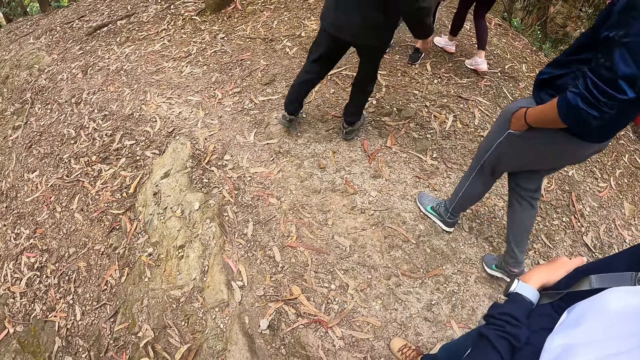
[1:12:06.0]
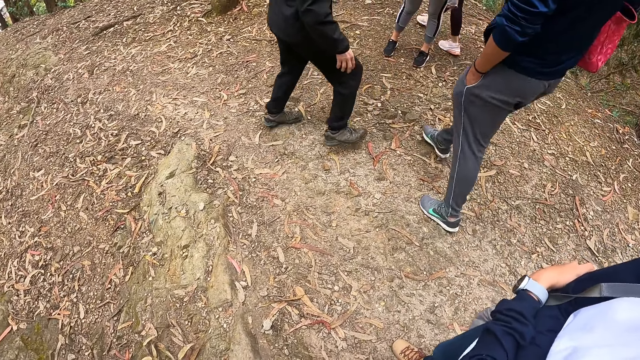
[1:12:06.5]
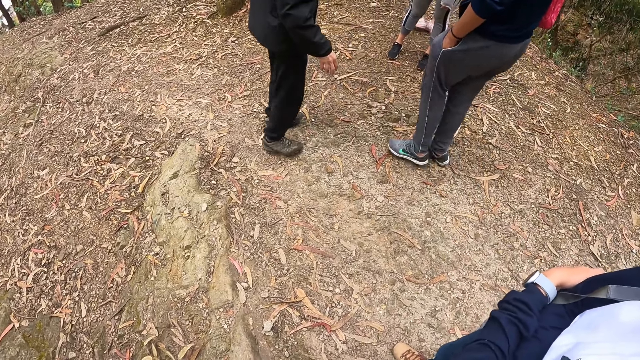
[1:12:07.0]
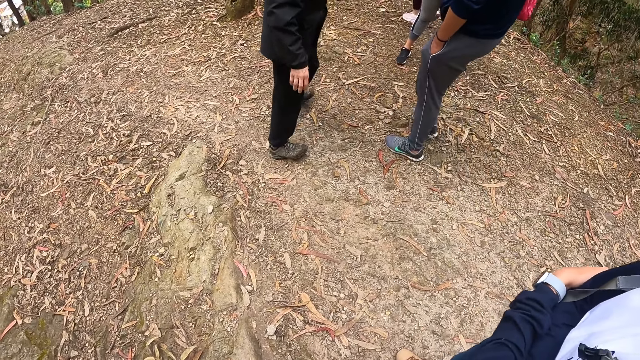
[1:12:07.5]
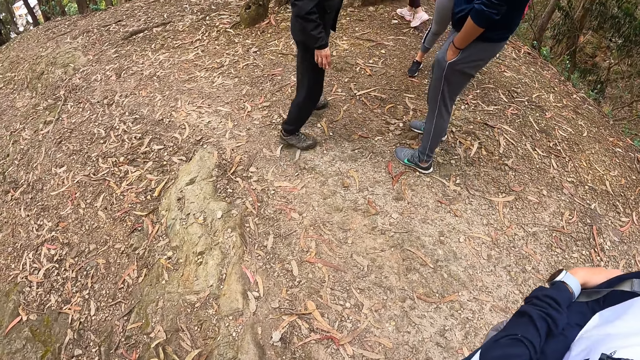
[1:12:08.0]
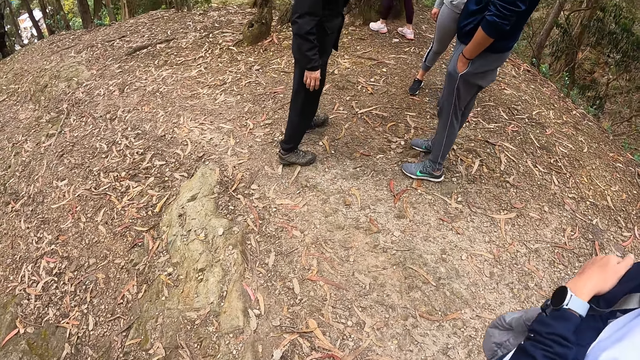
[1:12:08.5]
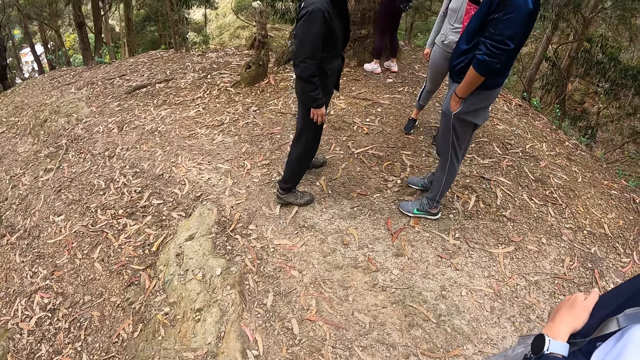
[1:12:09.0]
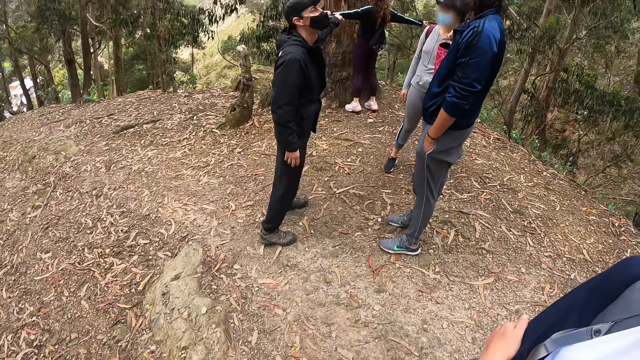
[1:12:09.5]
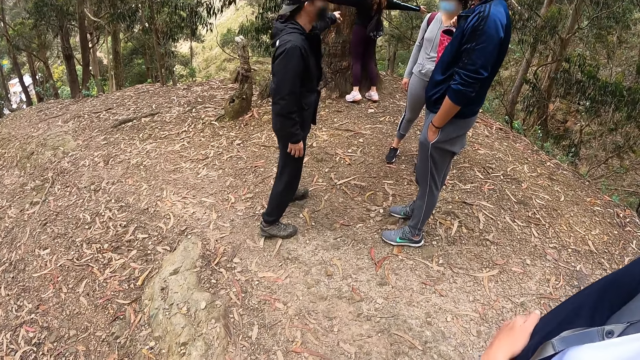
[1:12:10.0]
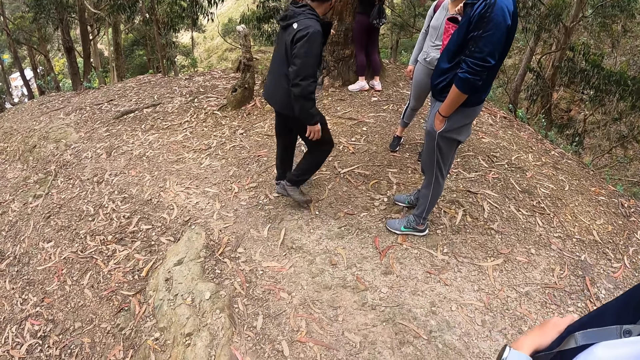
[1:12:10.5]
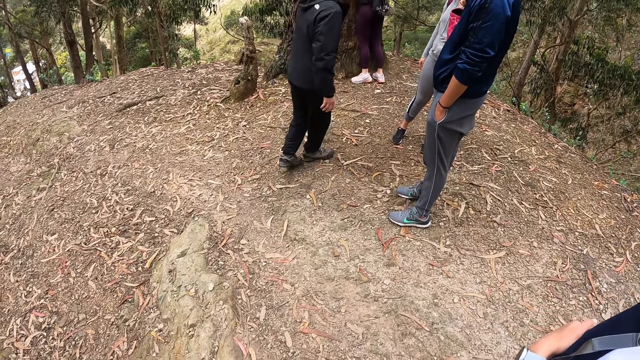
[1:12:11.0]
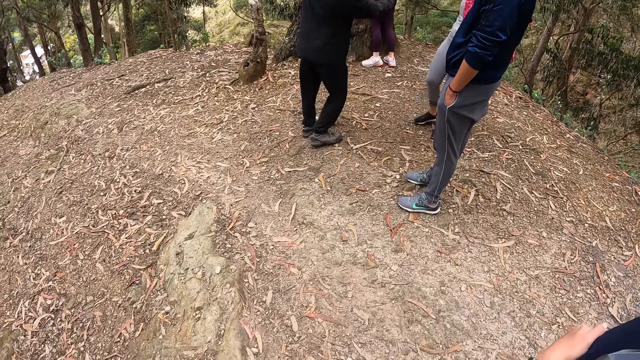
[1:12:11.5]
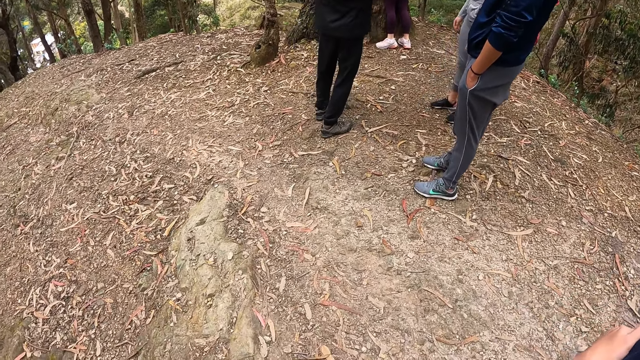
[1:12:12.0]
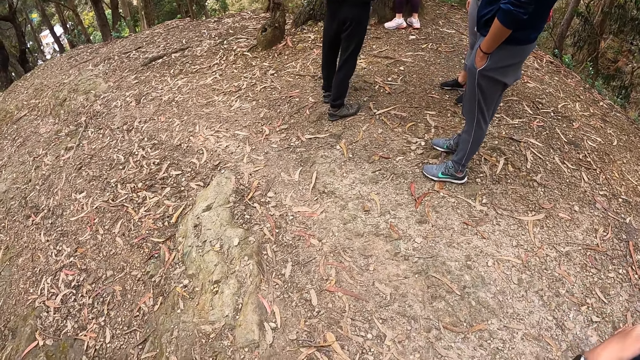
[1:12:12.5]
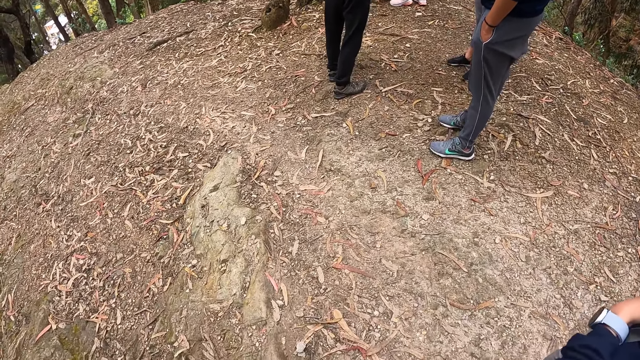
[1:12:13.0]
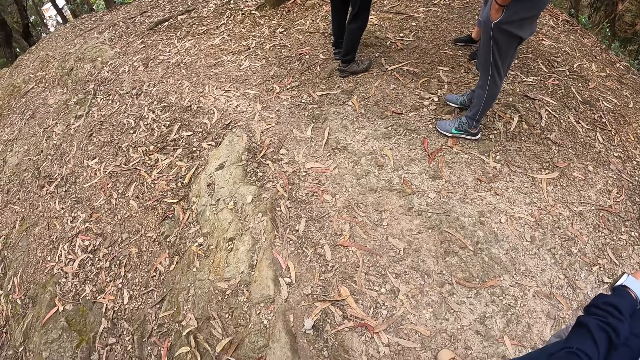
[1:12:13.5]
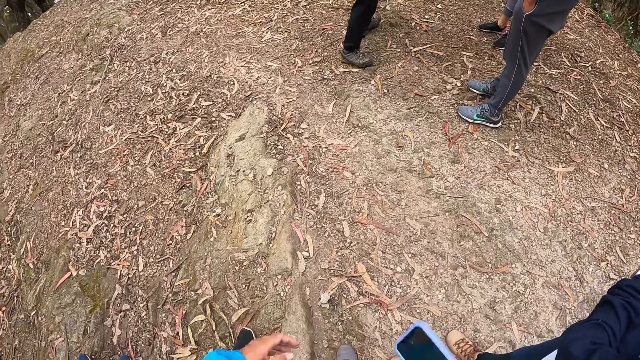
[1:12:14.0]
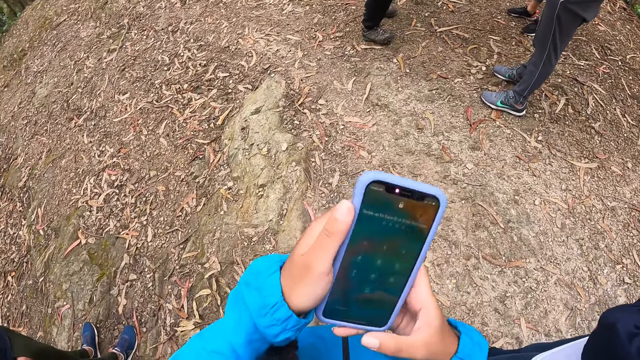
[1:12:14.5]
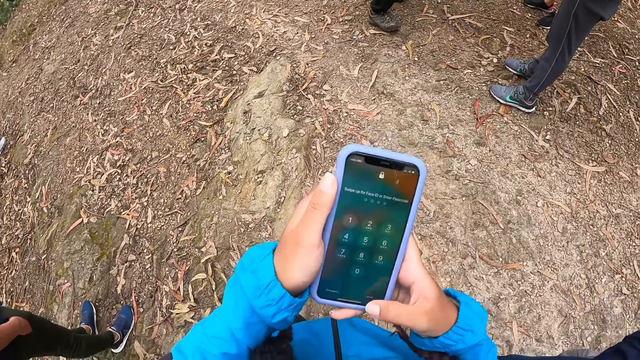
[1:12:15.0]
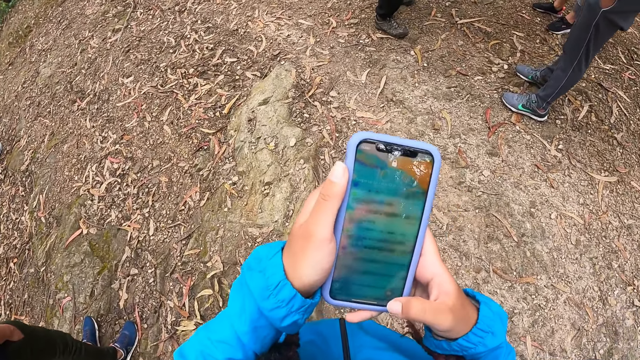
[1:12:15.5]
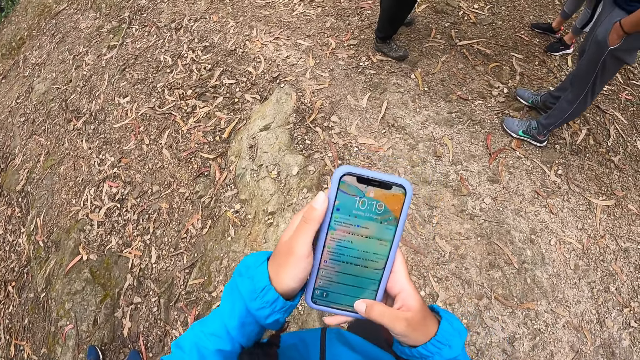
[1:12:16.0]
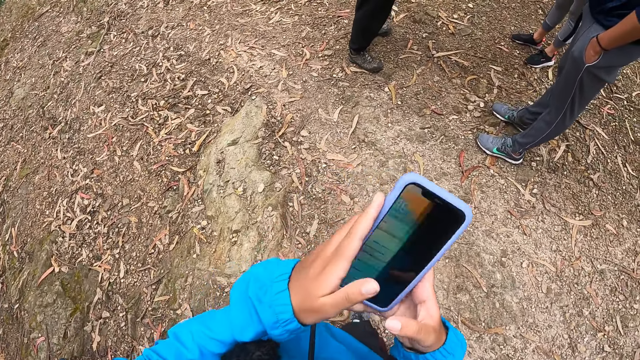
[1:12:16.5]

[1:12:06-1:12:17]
The man interacts with another man. The camera wearer lifts up a phone with her right hand. She operates the phone with her right hand.

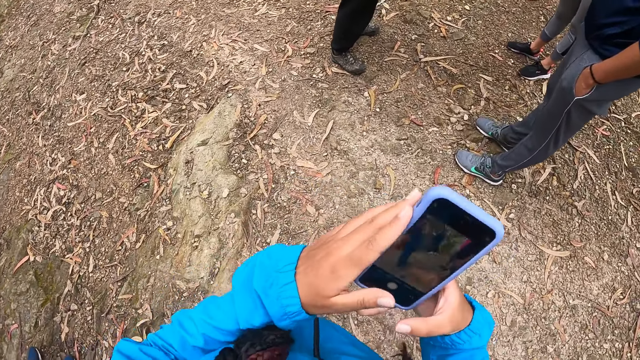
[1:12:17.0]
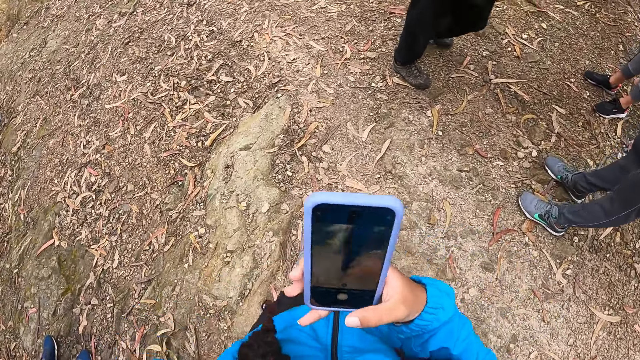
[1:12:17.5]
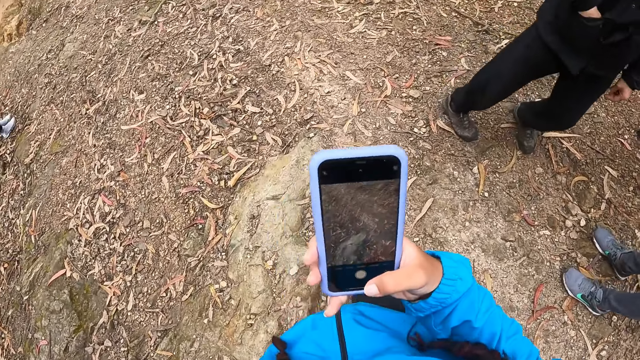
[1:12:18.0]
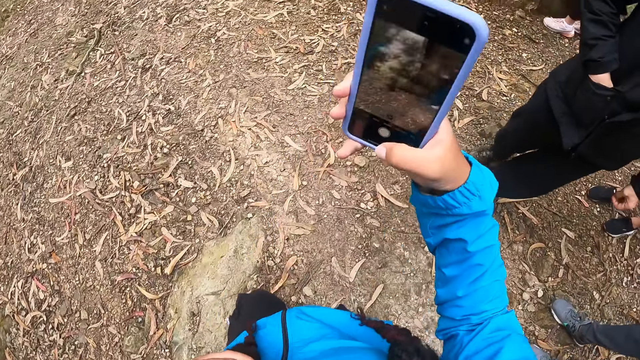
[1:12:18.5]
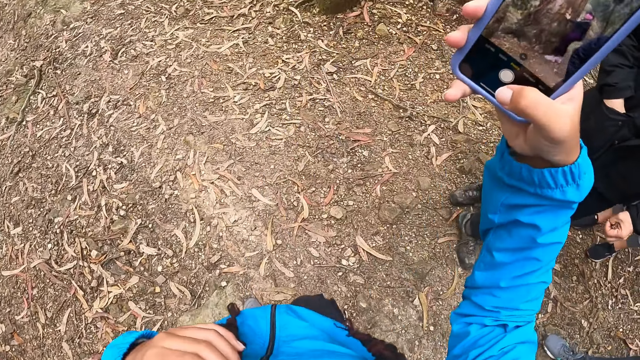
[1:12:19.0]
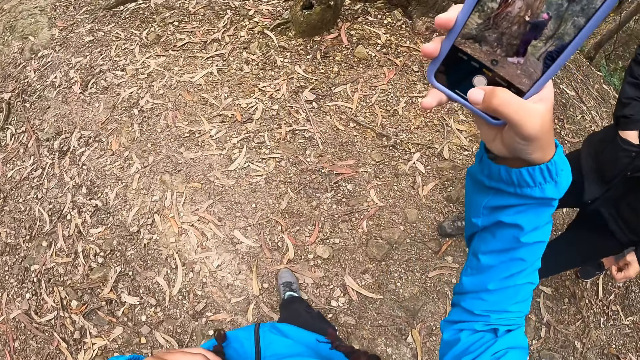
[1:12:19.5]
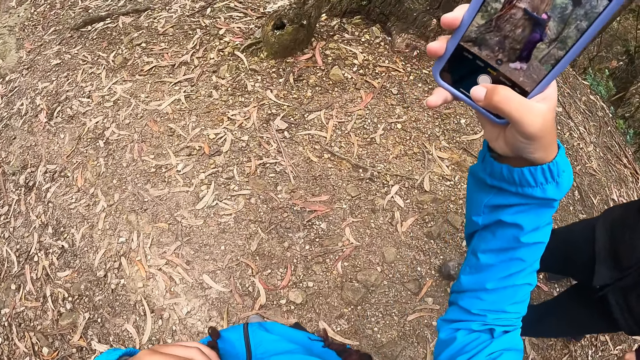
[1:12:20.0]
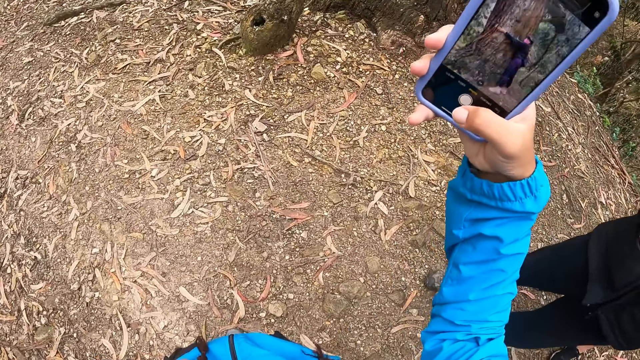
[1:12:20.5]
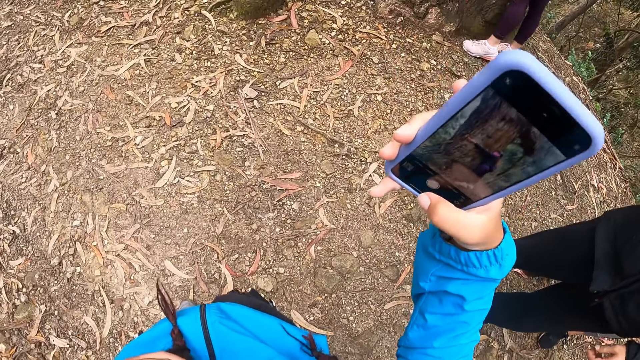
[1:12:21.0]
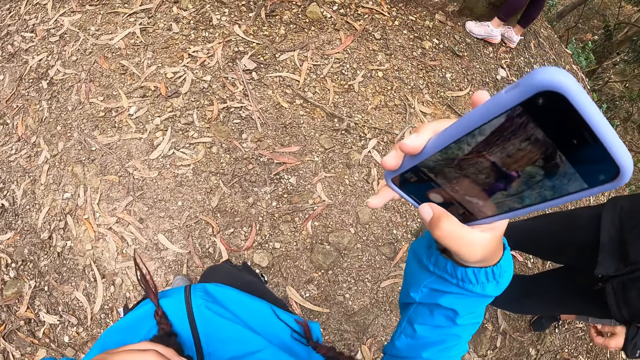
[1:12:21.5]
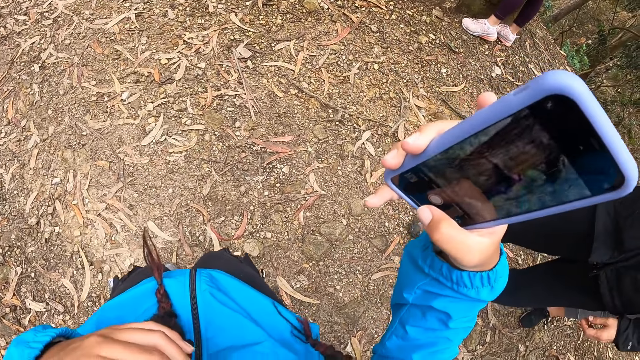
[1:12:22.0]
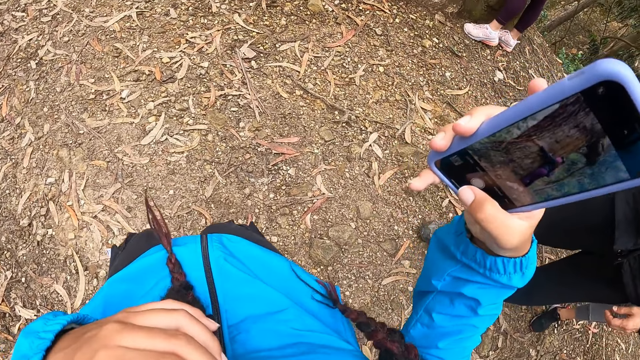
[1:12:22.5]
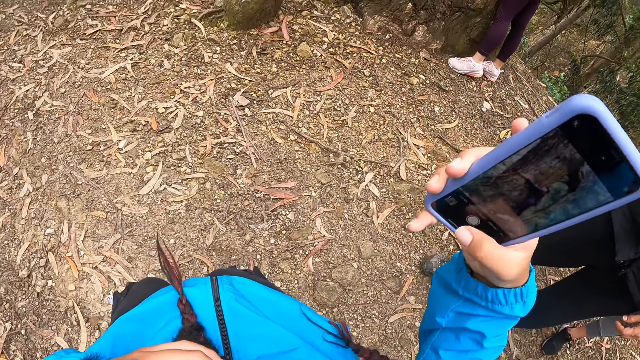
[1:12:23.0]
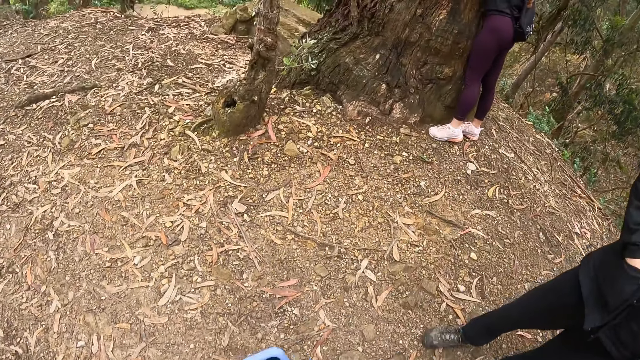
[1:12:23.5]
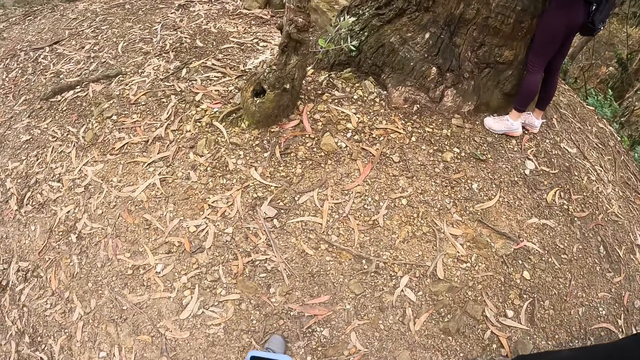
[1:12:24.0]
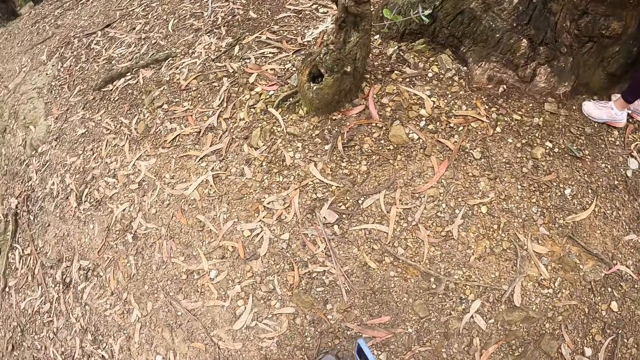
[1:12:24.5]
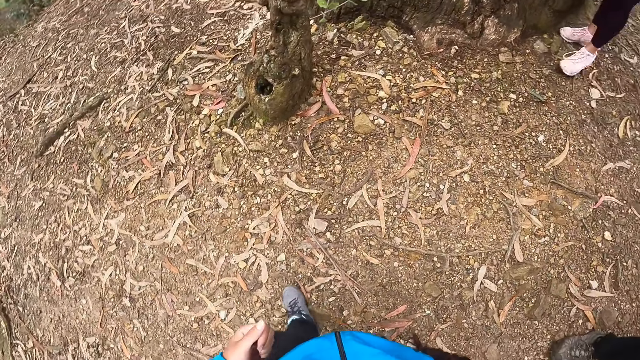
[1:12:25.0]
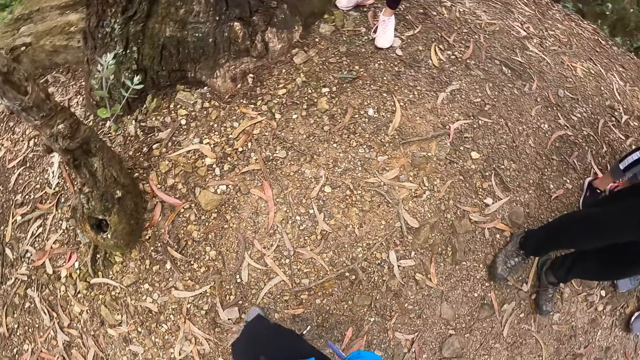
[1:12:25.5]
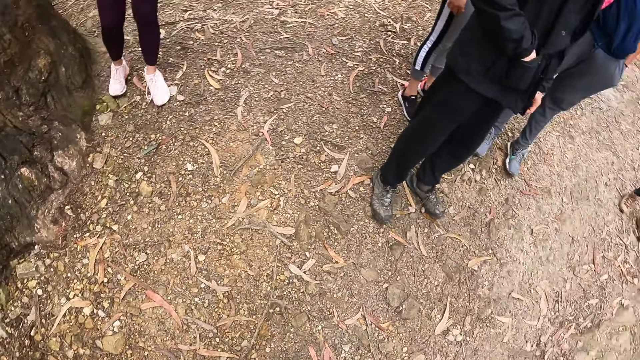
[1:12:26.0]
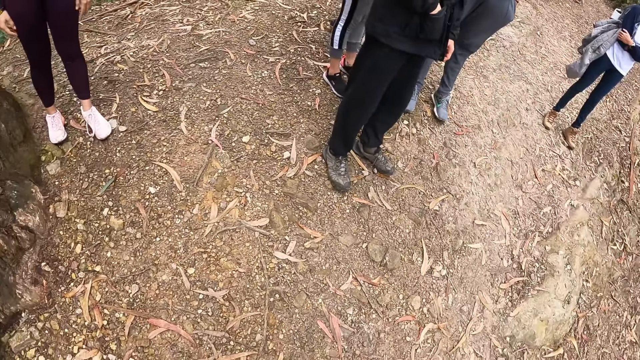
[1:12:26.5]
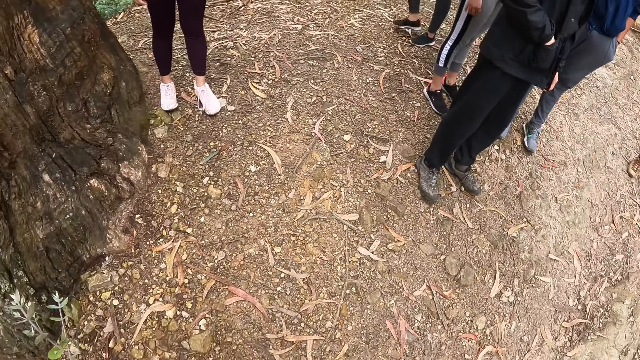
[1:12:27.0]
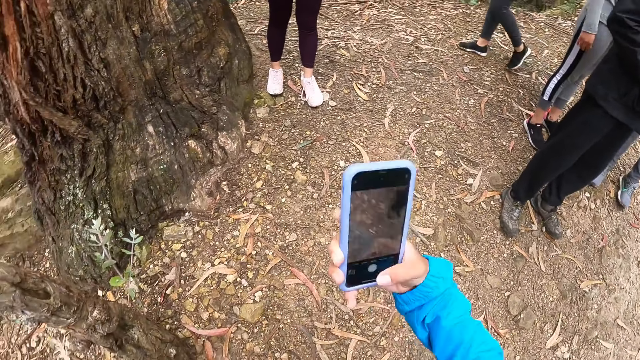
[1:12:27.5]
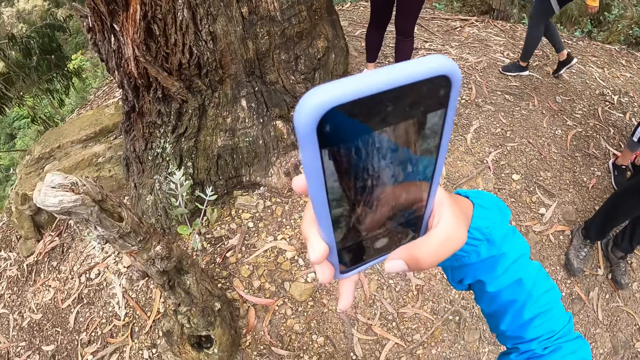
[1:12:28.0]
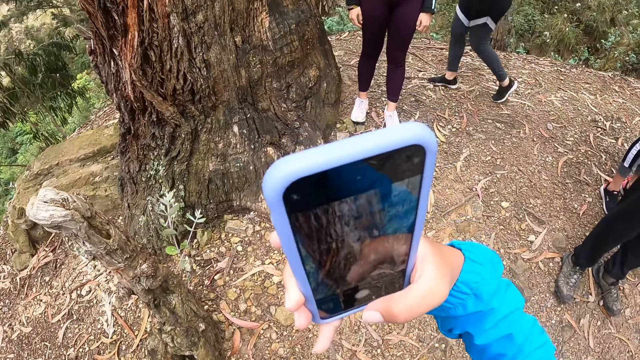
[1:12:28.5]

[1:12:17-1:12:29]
The camera wearer takes pictures of a woman with the phone in her right hand. The woman holds the tree.
